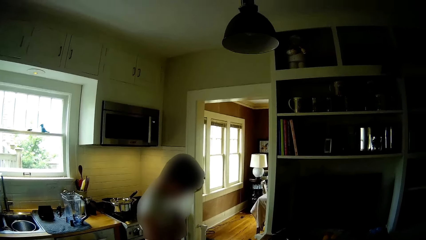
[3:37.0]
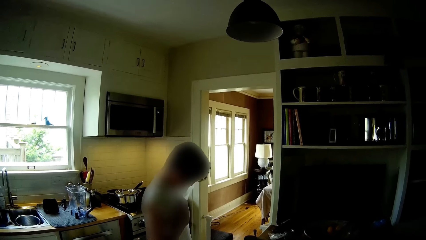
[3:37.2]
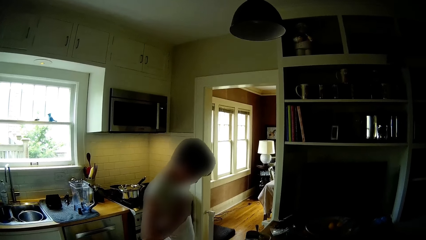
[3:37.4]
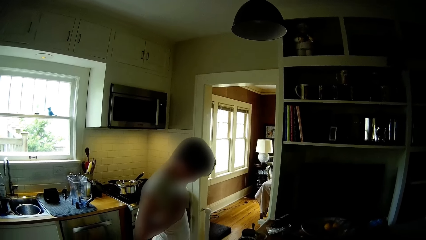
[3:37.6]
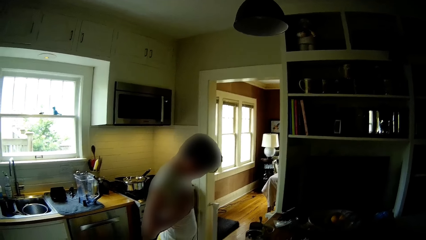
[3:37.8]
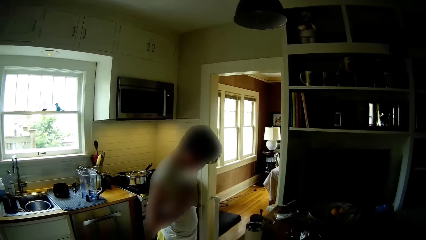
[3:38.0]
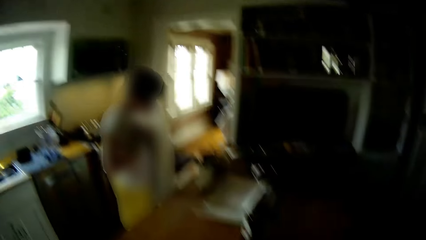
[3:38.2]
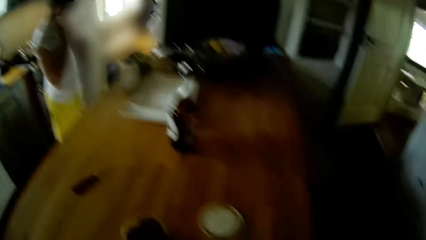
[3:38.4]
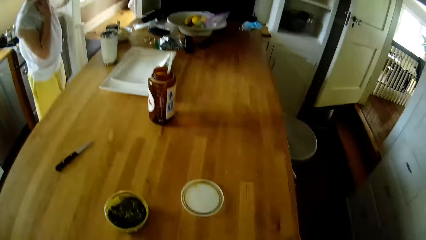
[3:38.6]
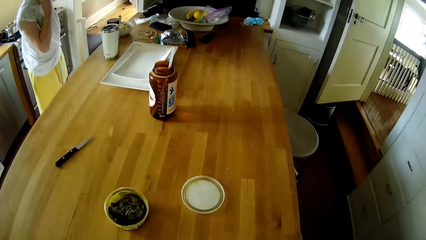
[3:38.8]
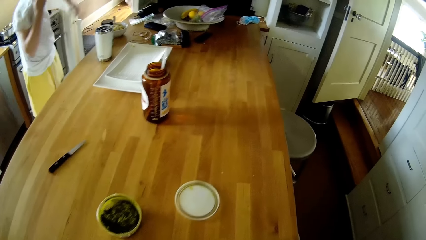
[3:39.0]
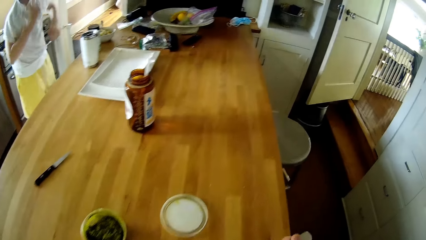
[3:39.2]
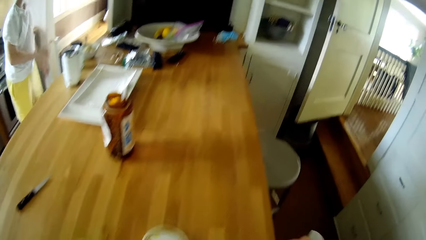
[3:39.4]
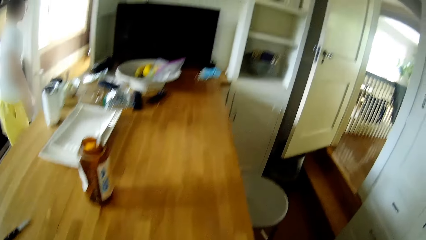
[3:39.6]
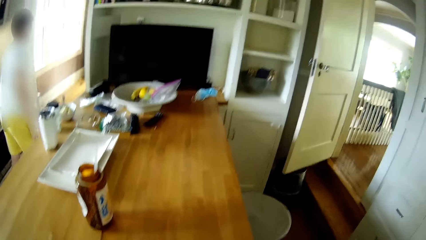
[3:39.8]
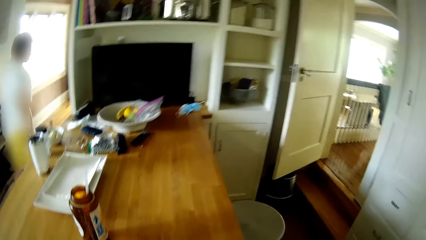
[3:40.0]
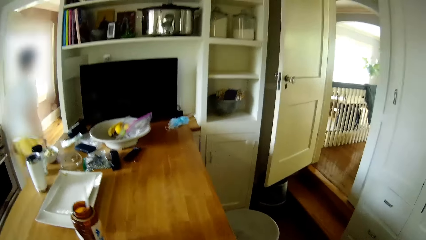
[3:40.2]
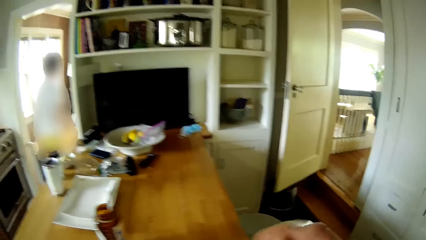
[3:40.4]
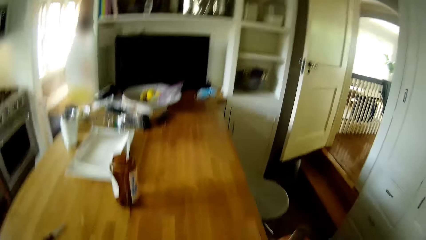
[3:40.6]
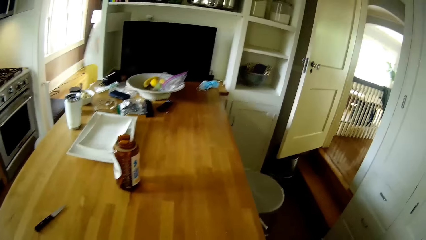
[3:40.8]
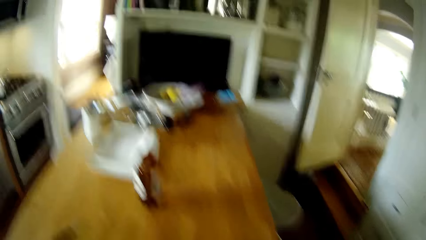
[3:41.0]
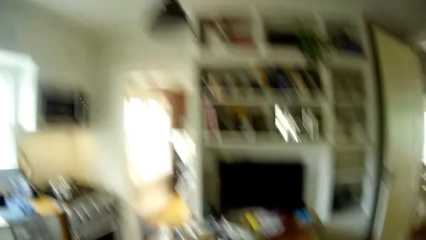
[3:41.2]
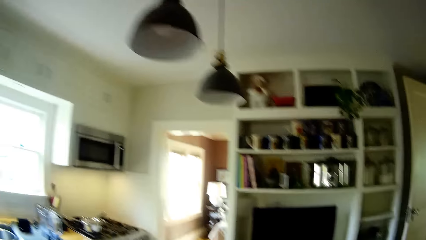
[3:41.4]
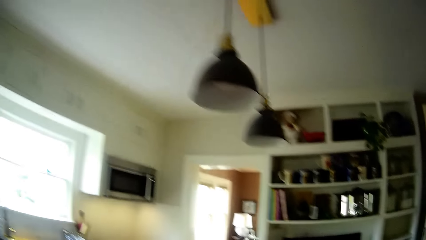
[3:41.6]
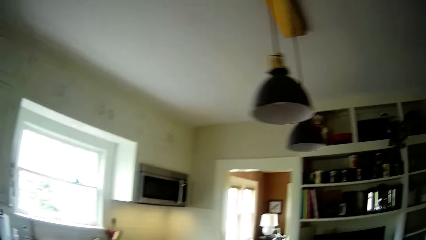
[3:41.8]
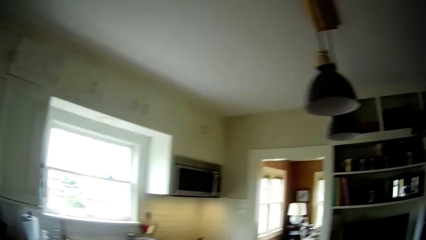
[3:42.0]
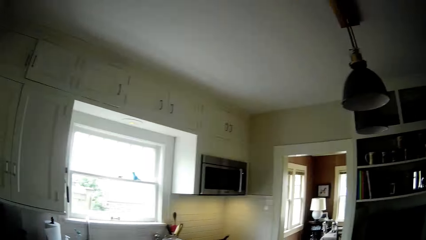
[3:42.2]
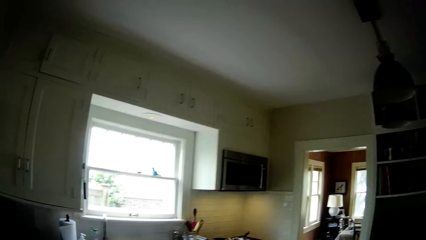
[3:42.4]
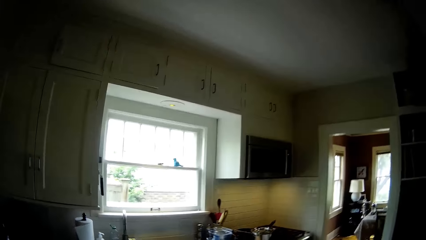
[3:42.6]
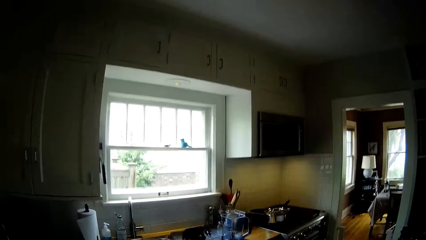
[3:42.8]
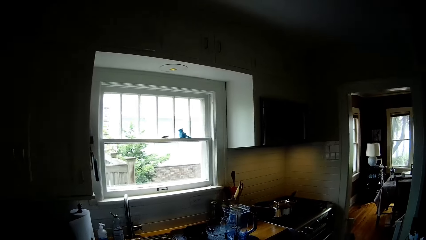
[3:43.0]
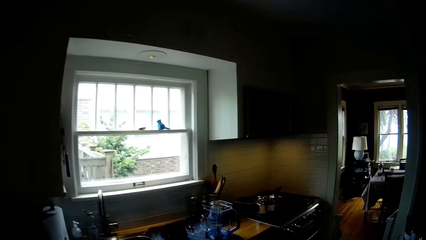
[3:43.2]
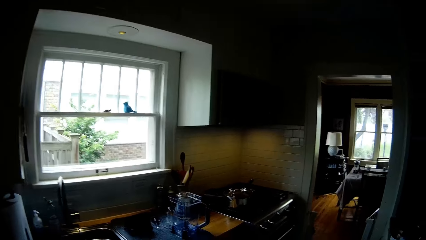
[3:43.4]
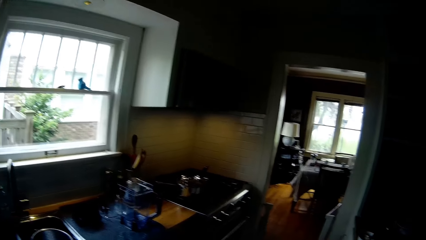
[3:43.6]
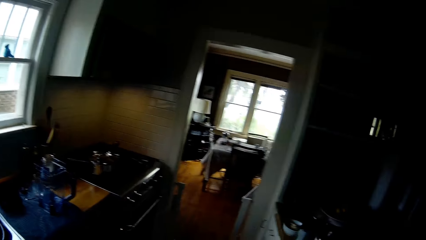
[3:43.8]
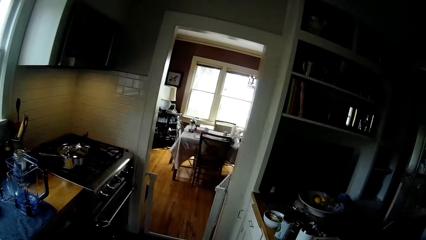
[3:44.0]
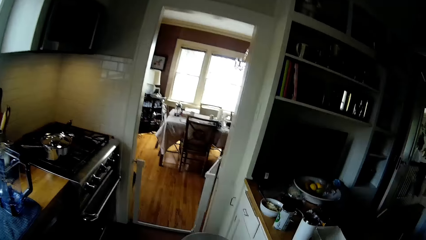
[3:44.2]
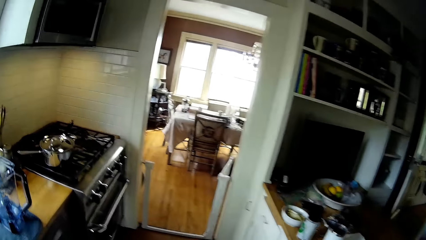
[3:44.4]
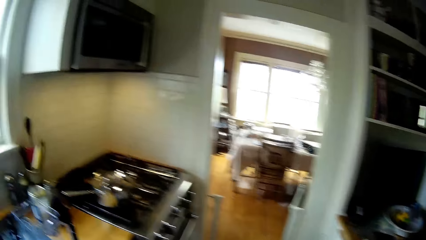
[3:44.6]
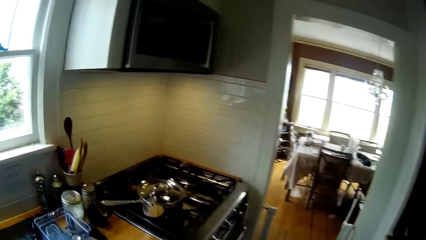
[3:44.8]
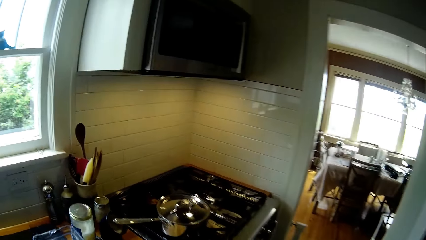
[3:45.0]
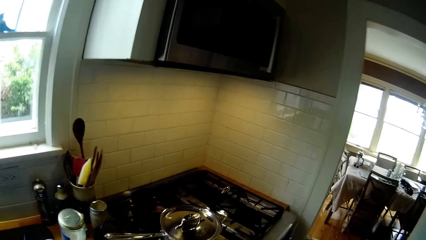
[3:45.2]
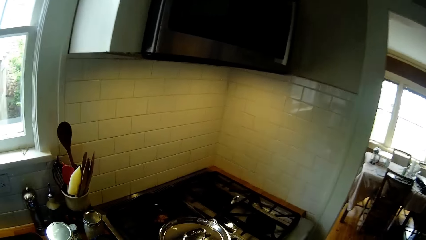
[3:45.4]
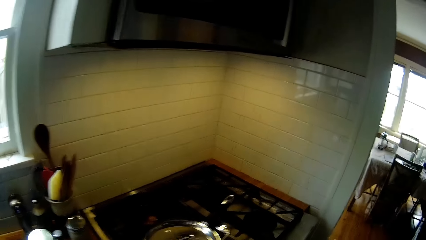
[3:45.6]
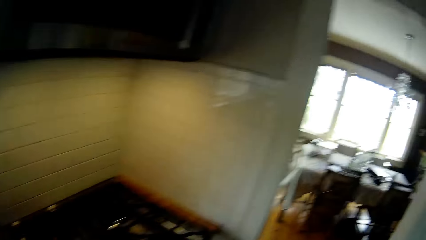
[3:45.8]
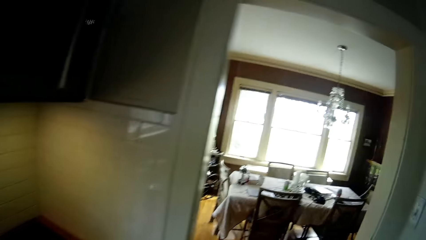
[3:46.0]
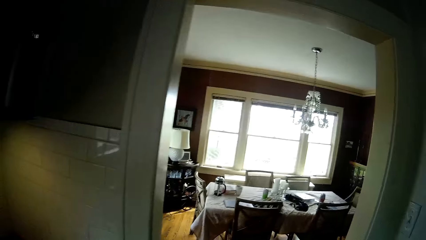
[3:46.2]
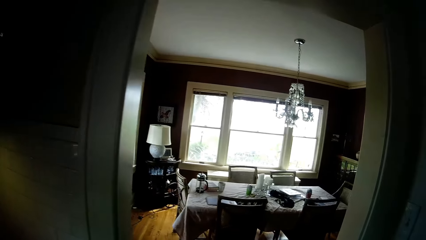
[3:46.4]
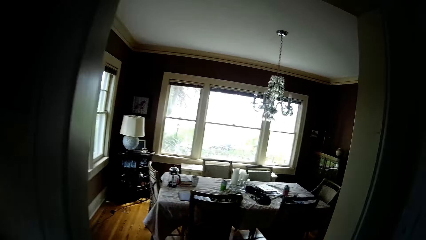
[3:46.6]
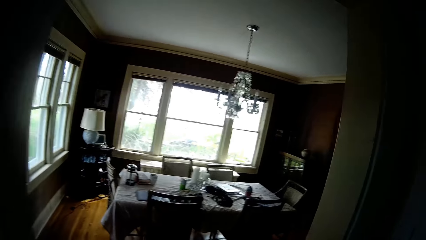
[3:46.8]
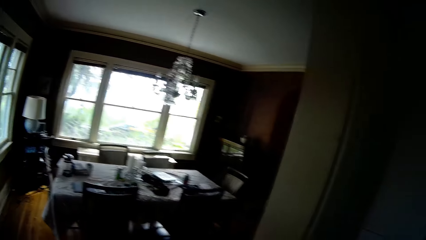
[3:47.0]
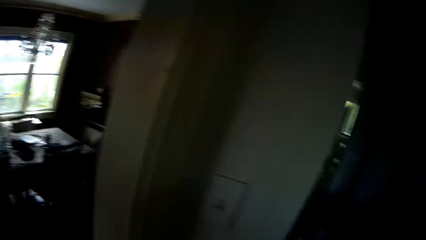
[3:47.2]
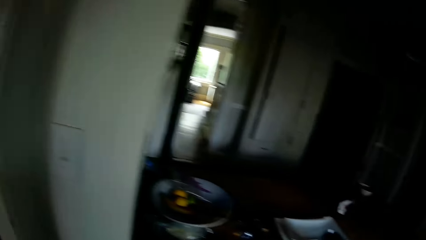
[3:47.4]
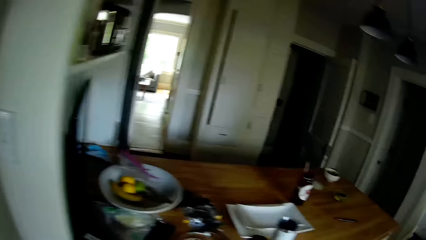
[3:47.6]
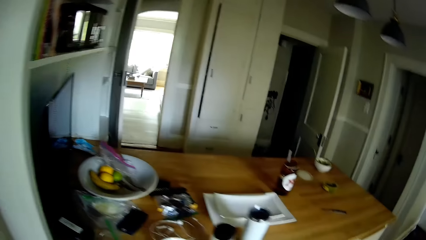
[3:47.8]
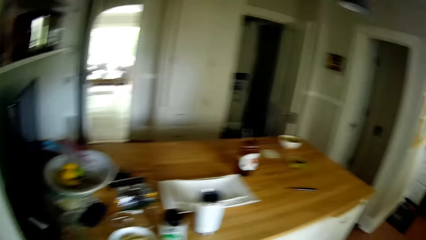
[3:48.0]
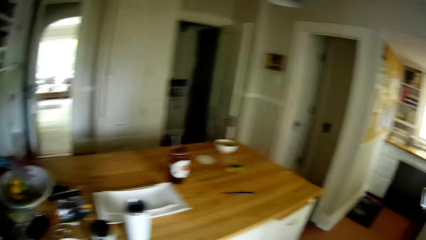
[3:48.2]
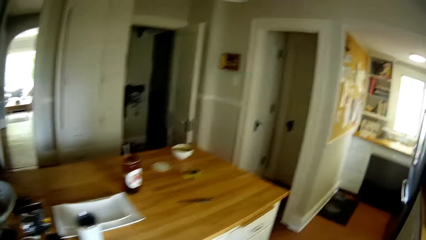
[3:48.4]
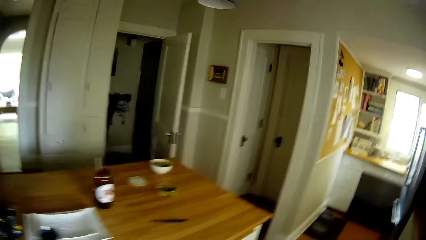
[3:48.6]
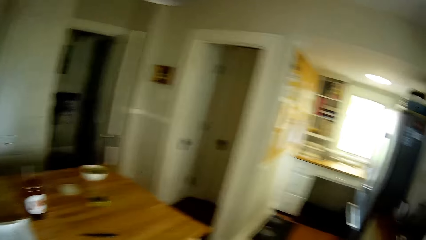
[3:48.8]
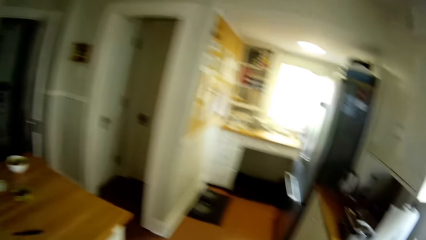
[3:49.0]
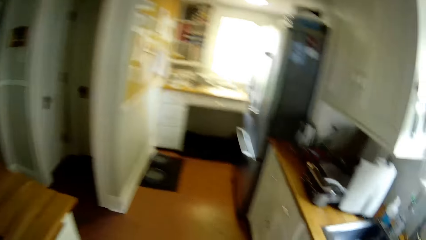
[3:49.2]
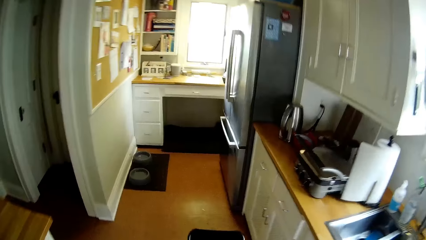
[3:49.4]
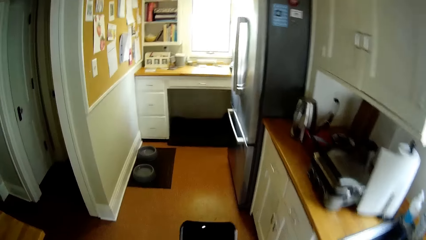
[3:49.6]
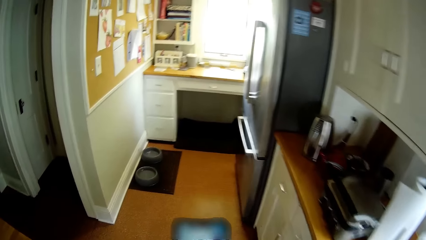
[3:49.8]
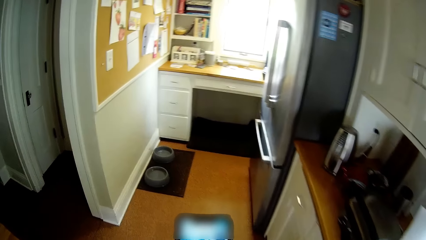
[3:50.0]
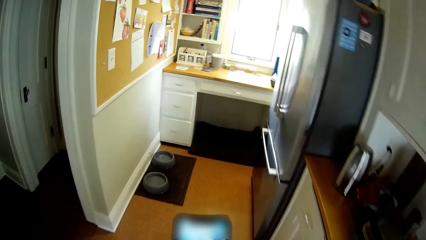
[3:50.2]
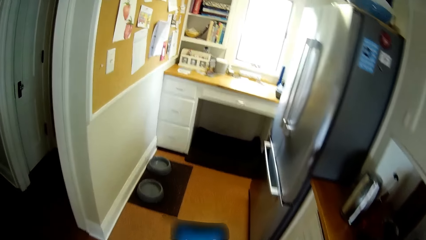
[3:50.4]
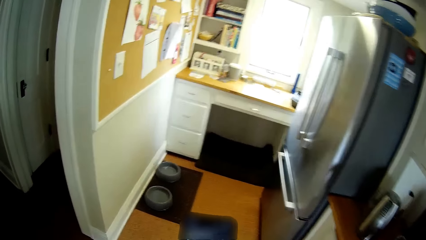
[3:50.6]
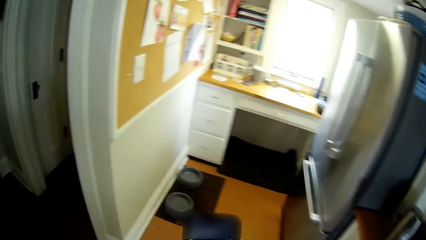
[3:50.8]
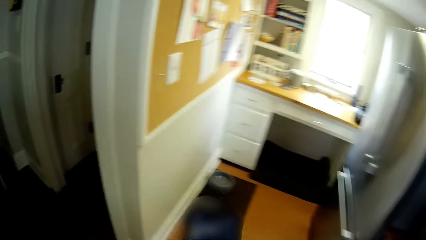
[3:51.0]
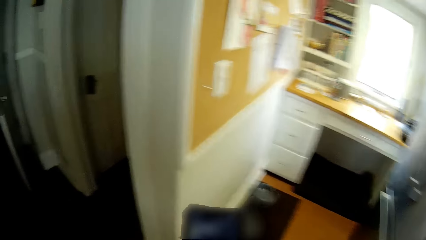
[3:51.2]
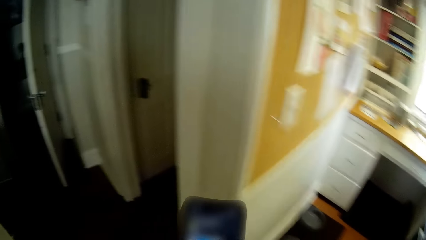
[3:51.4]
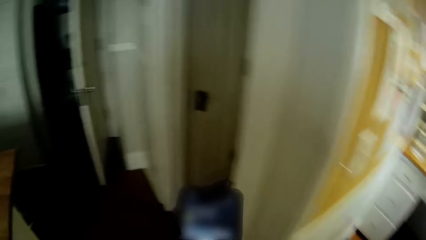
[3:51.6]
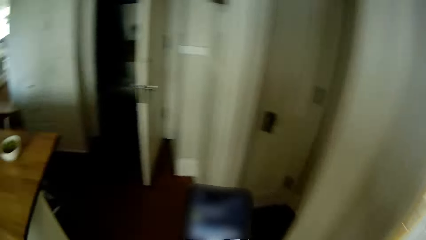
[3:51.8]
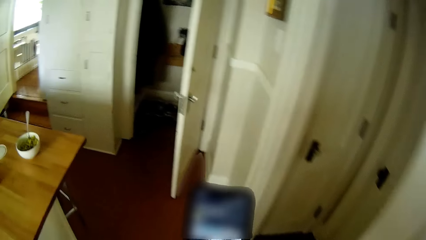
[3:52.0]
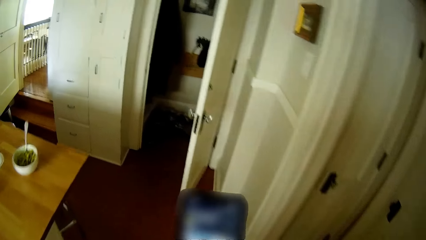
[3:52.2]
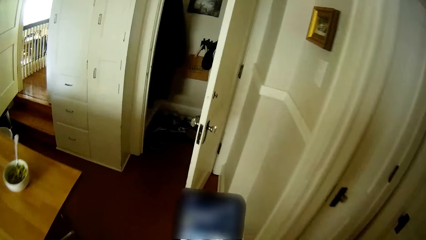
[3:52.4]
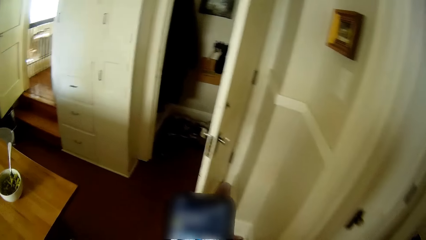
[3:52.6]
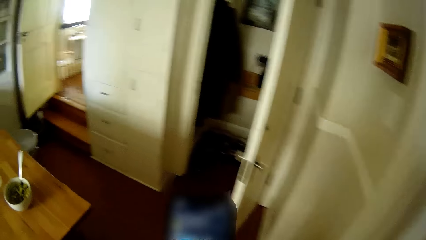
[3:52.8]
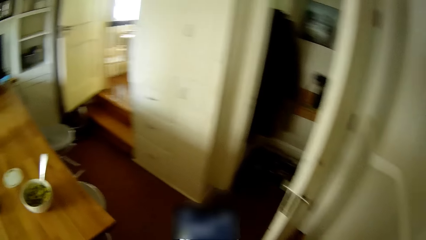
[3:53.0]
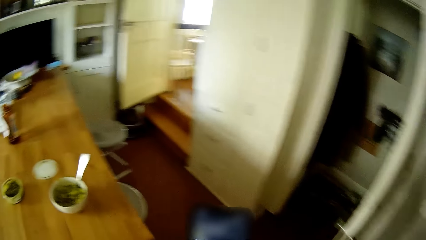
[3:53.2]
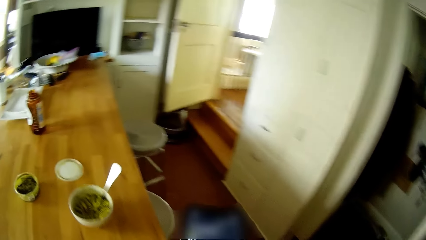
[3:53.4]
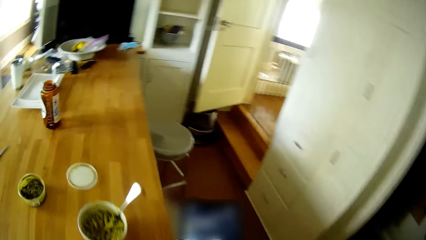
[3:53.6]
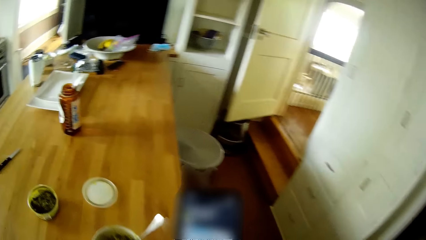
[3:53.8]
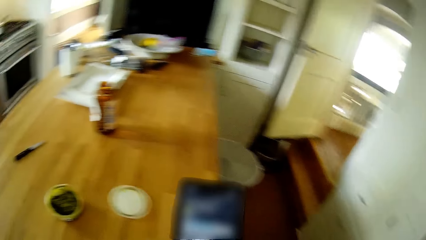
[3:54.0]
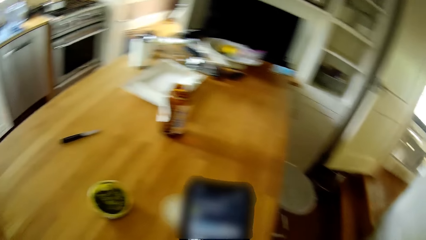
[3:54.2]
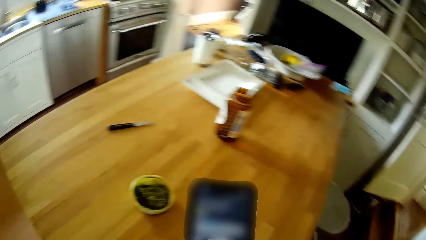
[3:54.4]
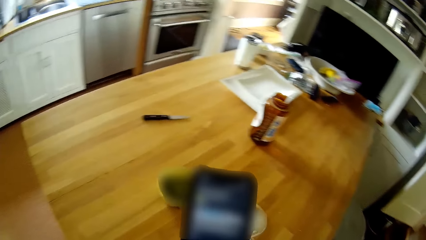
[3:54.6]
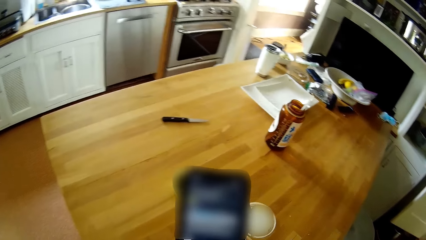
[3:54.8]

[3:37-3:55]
The camera wearer eats the macaroni in the plate with the spoon with his right hand. The boy walks through the door. The camera wearer walks around. He operates a phone with his right hand. He holds the phone on his right hand.
